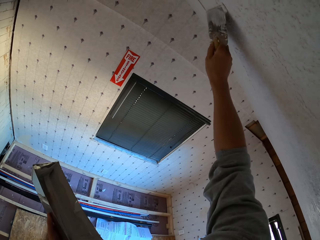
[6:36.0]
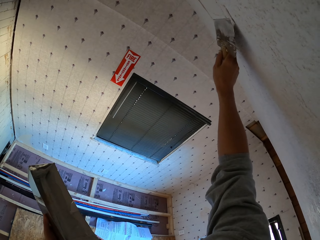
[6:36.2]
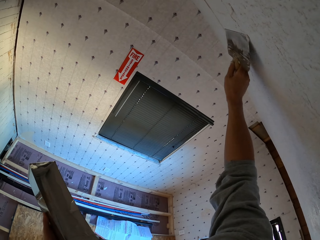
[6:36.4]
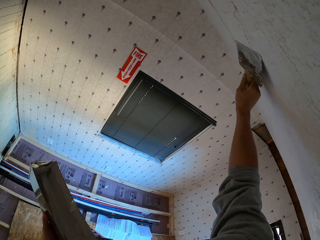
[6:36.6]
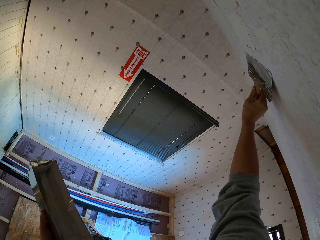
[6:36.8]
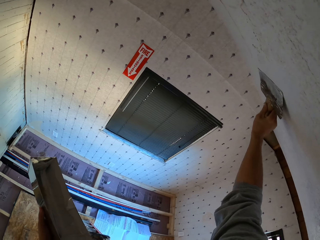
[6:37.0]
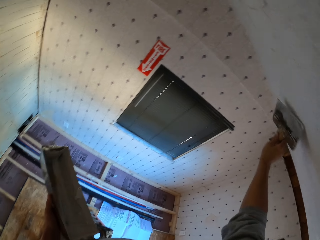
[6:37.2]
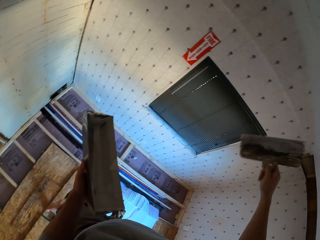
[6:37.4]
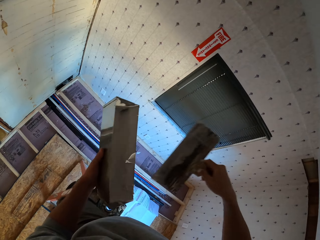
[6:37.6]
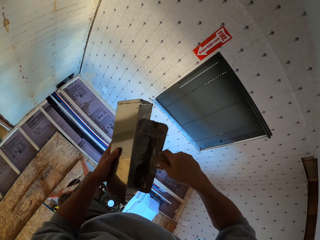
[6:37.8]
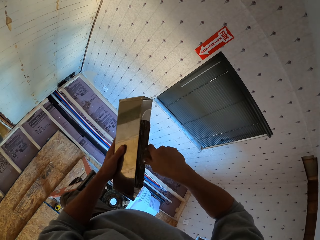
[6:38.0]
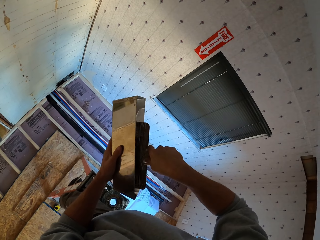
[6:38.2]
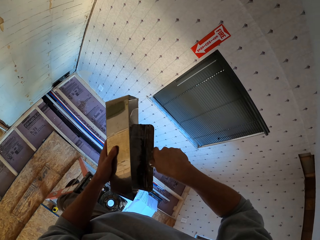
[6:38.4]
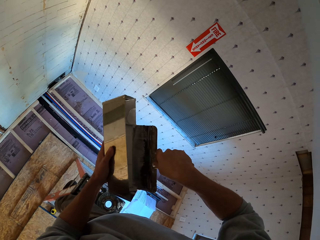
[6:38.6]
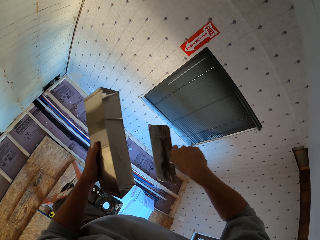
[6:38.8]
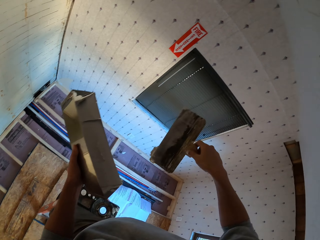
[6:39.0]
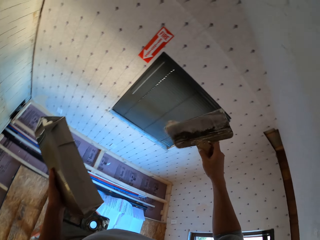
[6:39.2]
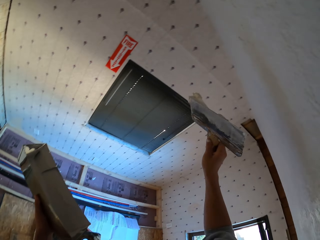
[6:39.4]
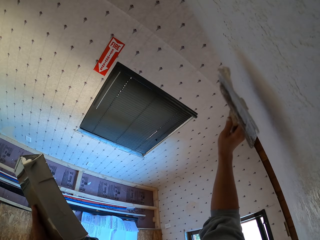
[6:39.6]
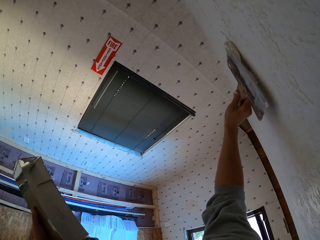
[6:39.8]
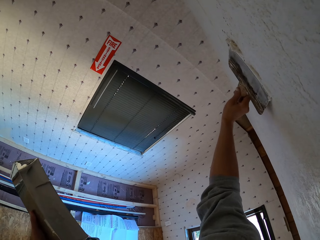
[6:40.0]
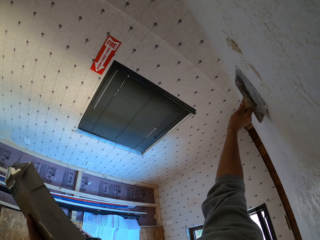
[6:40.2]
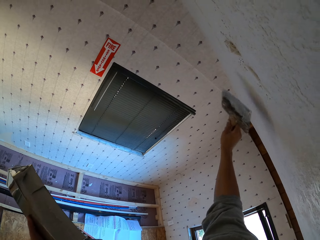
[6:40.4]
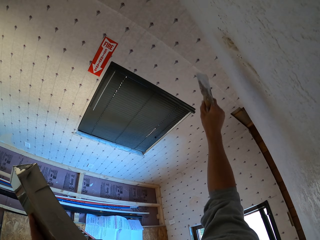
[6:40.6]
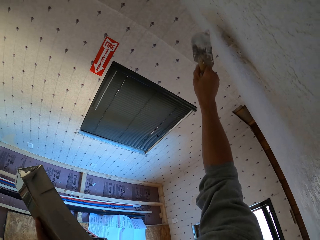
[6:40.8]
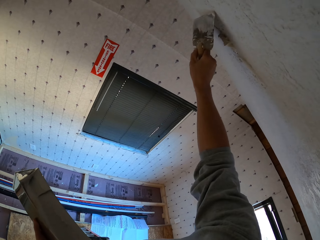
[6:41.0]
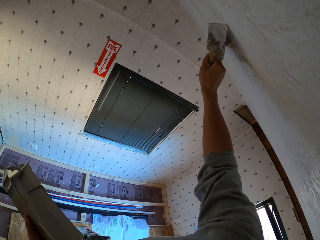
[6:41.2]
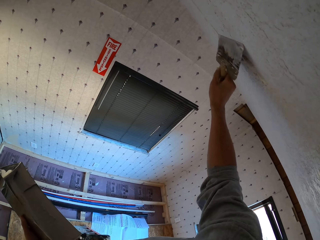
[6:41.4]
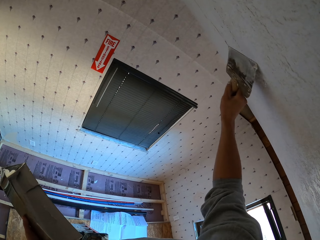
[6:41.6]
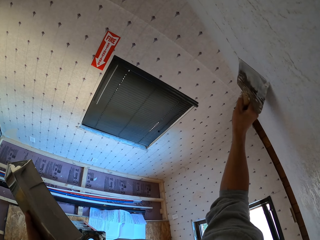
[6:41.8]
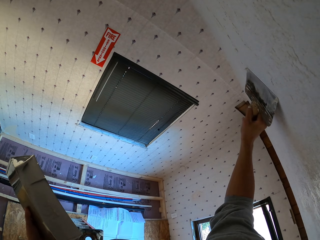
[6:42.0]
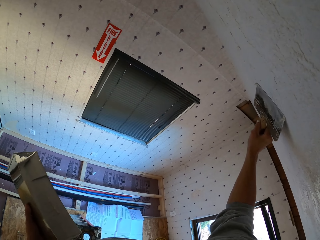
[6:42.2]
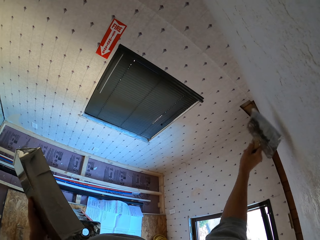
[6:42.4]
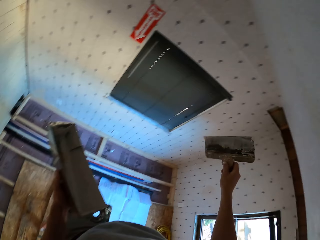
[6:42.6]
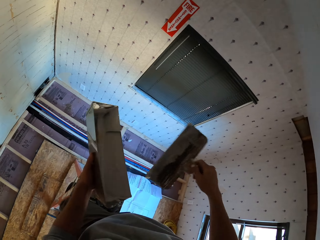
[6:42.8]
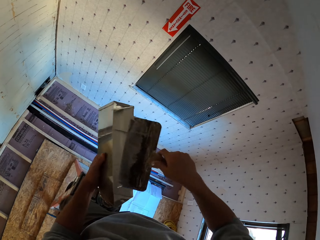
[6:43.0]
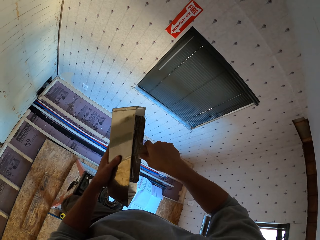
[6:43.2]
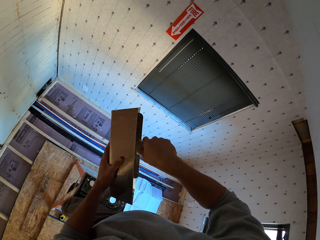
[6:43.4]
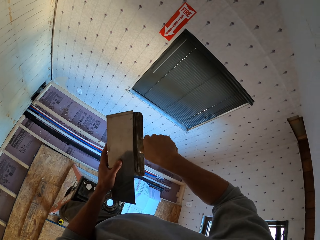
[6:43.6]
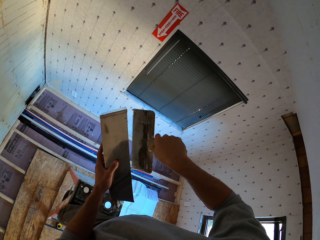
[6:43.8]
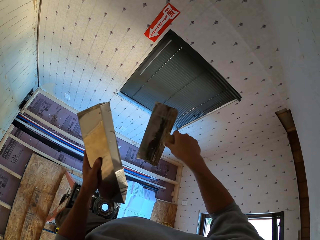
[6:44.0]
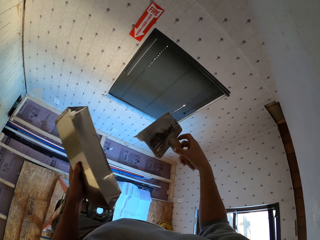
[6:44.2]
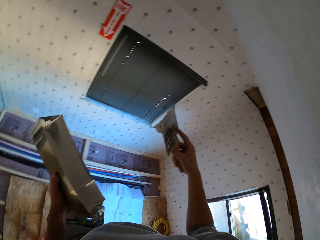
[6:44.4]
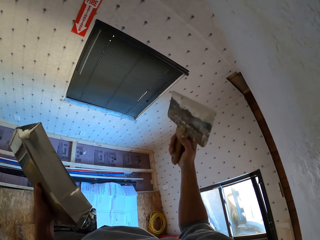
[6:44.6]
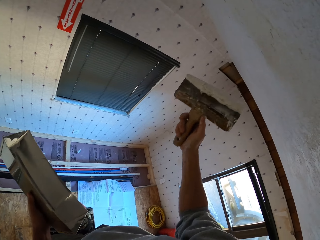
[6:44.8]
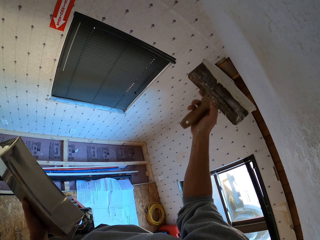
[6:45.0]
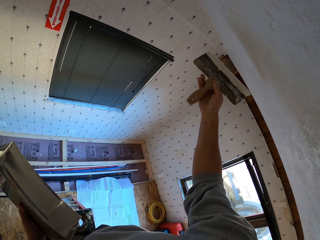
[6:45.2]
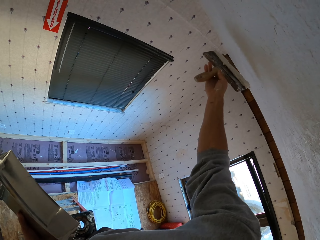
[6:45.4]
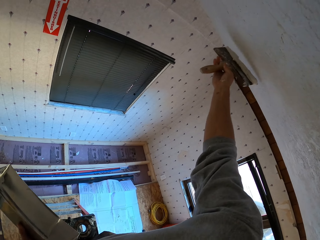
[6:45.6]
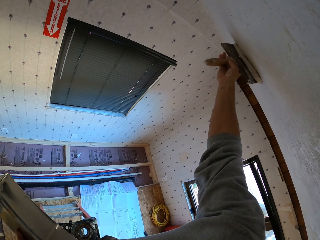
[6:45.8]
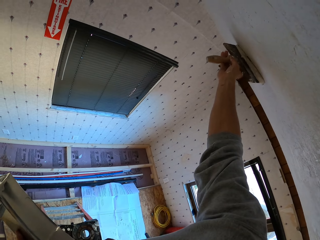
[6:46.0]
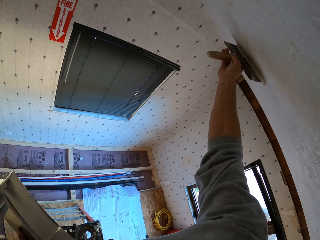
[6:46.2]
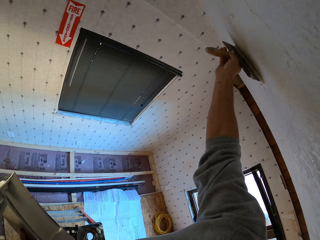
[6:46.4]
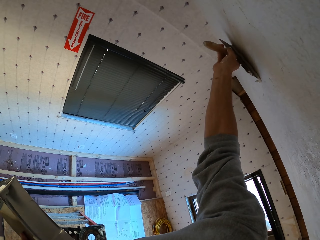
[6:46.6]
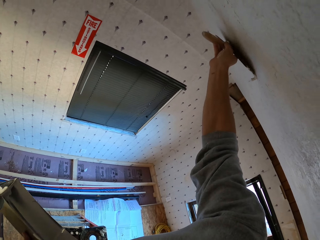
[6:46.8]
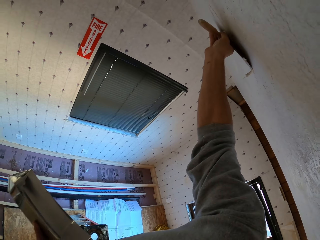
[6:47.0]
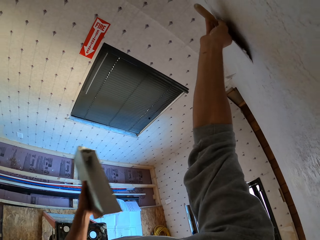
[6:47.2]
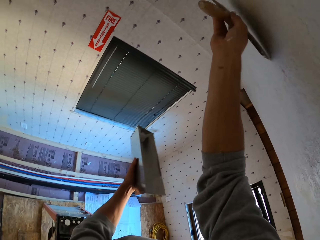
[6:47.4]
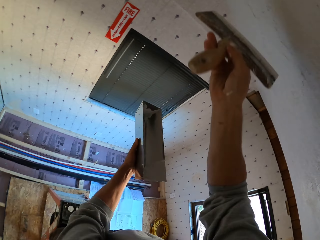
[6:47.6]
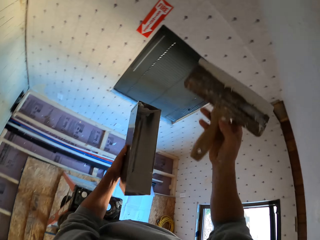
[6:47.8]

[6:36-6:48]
The camera wearer smoothens the ceiling. They remove the excess paste from the trowel. They plaster the wall with the trowel. They remove the excess paste from the trowel. They smoothen the ceiling with the trowel.

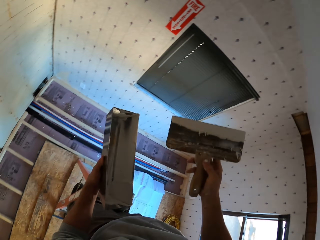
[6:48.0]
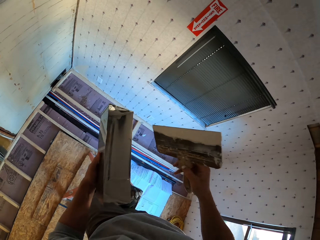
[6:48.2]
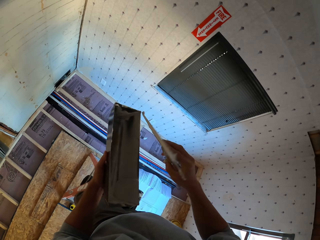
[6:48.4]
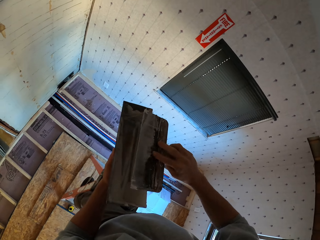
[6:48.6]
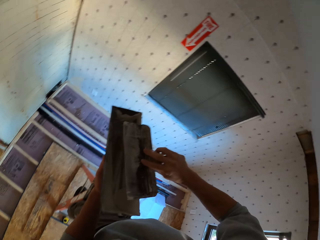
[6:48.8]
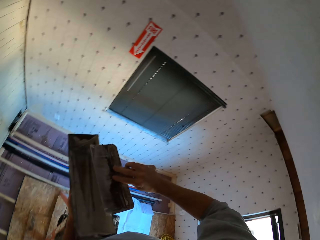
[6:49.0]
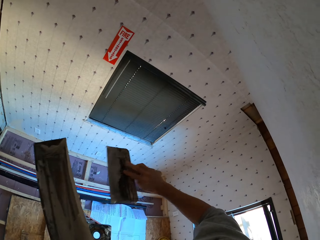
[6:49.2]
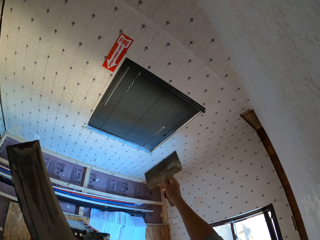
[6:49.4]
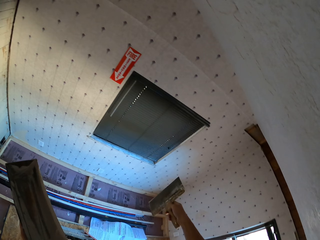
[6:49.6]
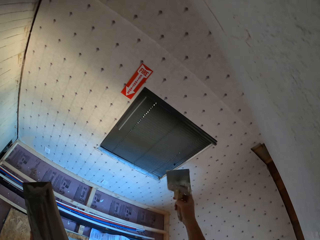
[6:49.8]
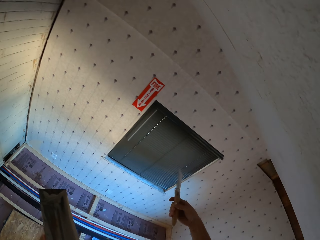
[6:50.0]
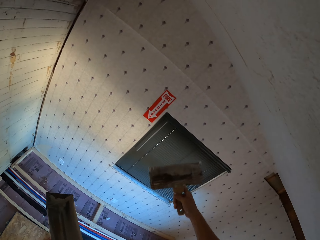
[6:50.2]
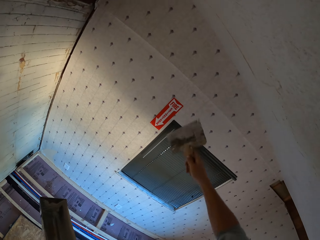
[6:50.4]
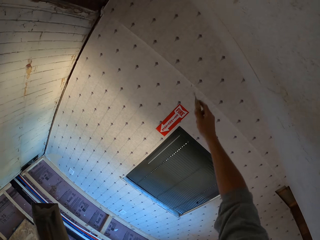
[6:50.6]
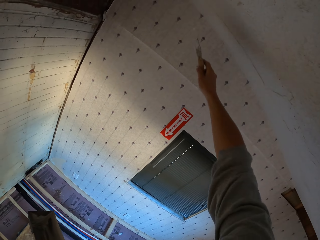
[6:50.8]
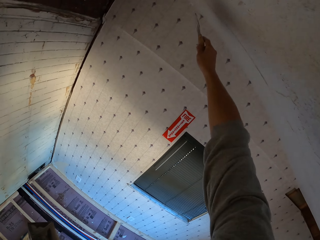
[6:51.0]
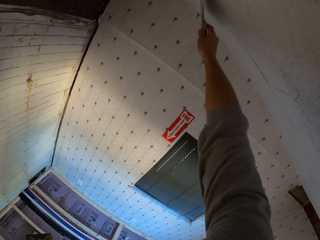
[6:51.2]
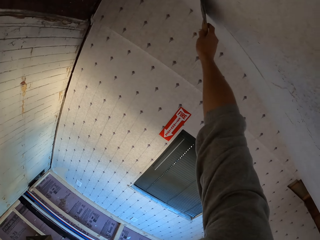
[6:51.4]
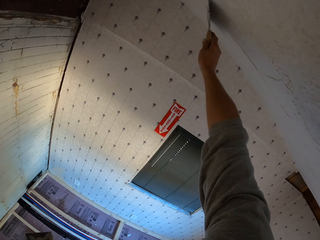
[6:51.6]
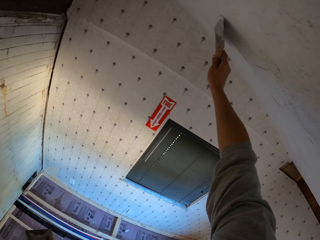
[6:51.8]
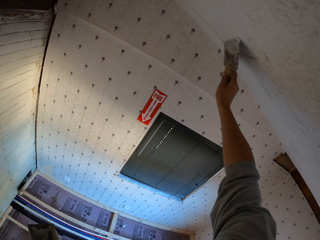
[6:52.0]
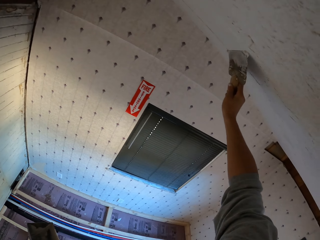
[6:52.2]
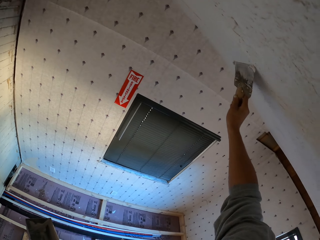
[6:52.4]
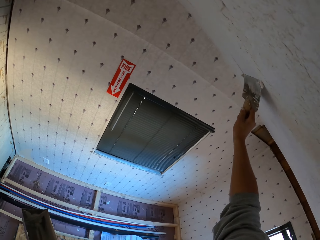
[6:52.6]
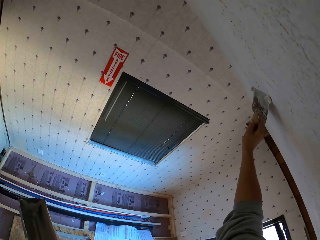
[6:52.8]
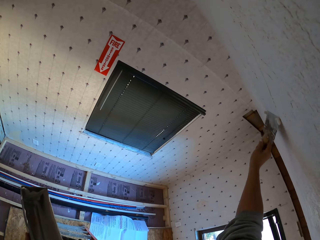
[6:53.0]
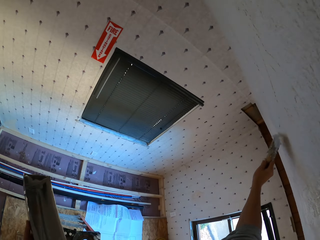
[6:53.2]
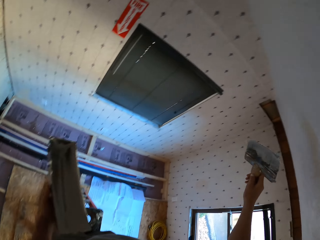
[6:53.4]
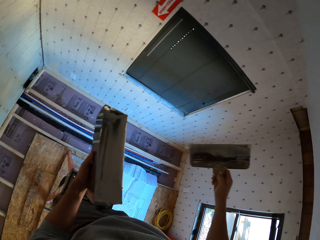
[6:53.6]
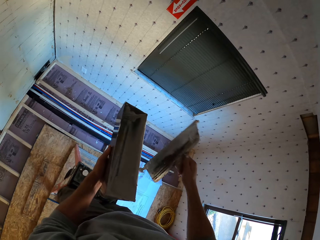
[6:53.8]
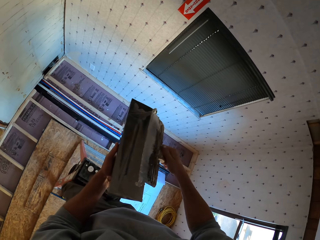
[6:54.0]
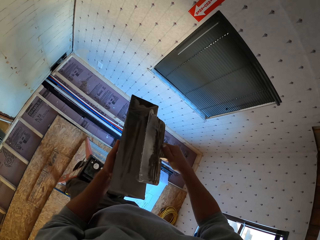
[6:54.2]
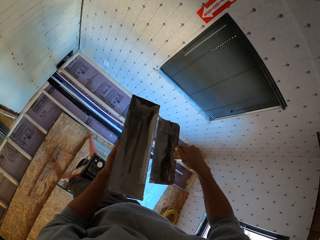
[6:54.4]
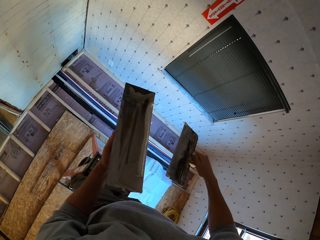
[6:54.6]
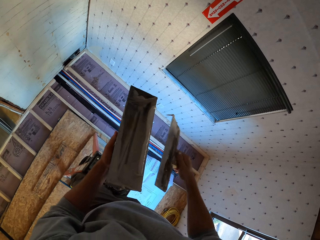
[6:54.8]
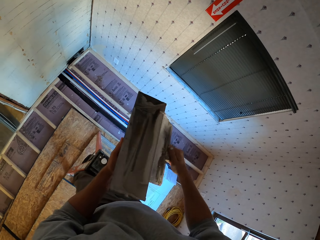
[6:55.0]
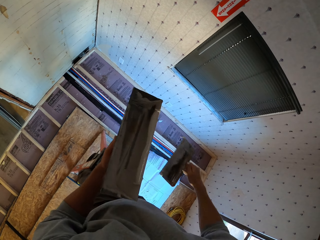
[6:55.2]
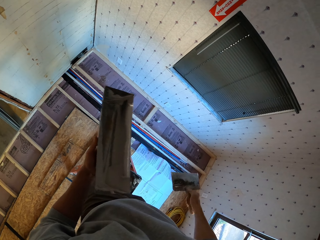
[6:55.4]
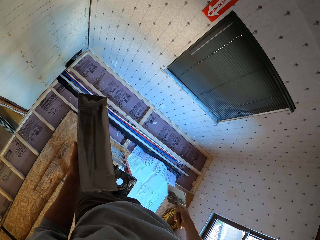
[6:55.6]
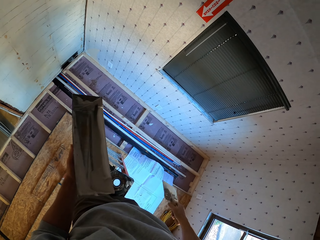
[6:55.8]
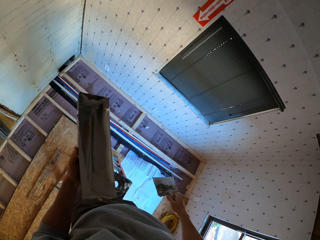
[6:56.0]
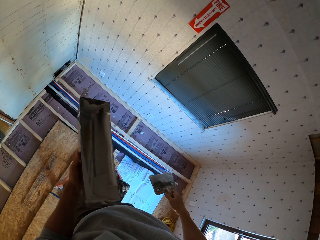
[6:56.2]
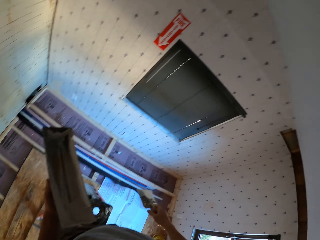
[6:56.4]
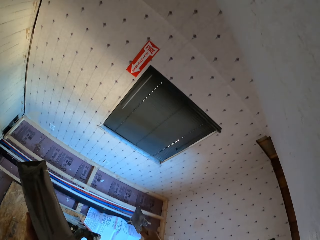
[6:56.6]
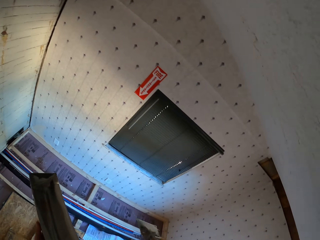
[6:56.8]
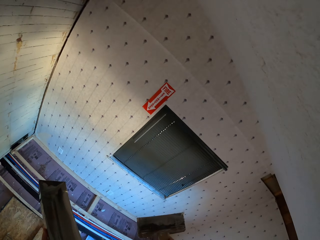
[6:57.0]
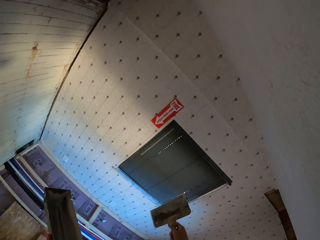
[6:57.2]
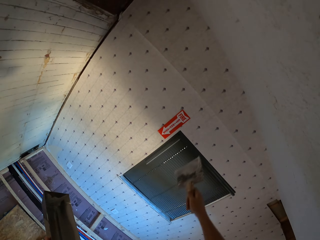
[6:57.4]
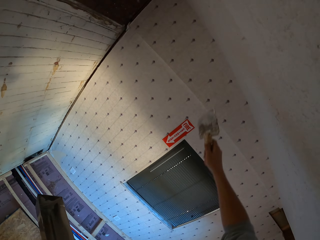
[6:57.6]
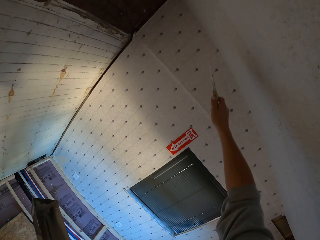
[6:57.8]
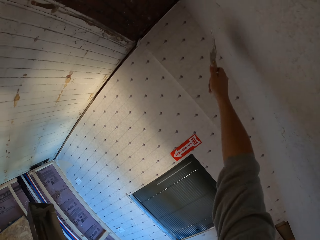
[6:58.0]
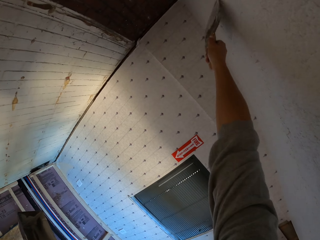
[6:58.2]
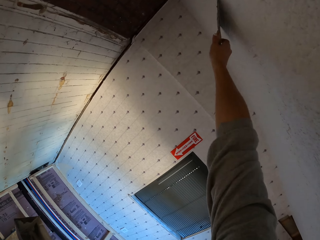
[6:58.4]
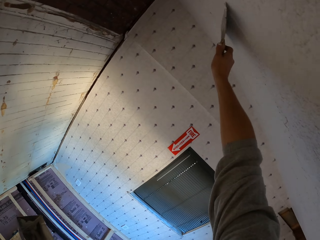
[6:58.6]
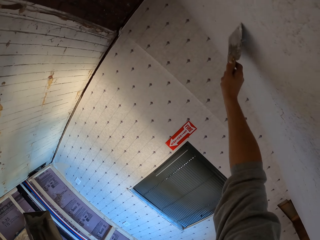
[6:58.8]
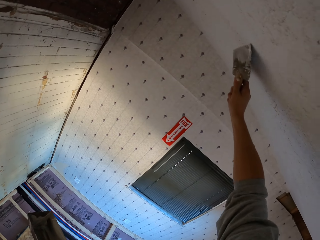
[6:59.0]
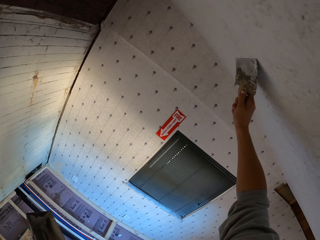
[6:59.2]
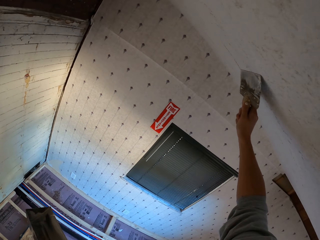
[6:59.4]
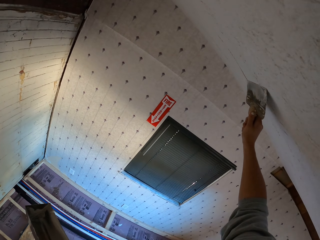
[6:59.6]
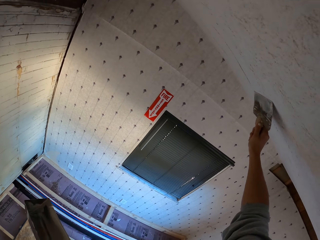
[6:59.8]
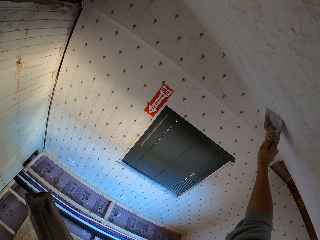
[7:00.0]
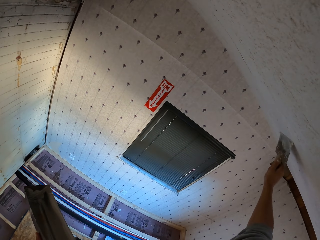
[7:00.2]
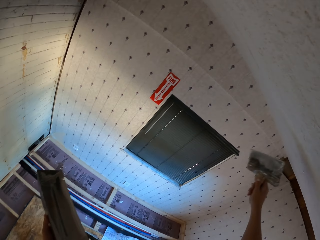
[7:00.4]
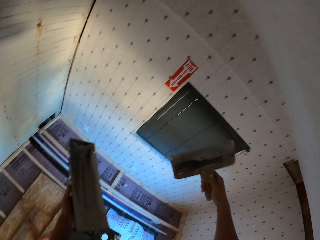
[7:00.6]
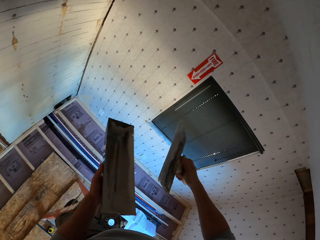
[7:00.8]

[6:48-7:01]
The camera wearer removes the excess paste from the trowel. They smoothen the ceiling. They remove the excess paste. They smoothen the ceiling.
